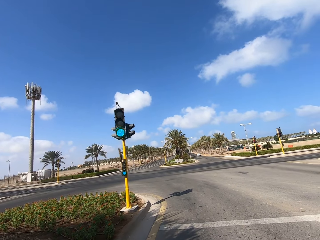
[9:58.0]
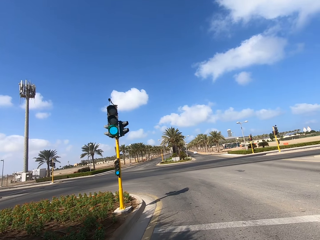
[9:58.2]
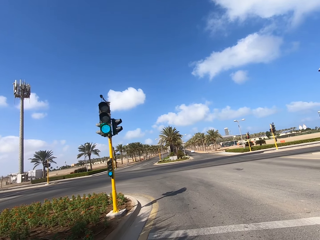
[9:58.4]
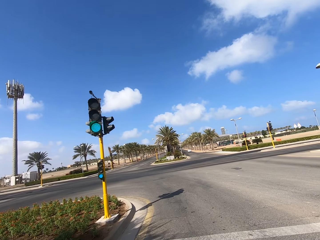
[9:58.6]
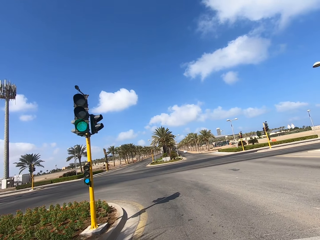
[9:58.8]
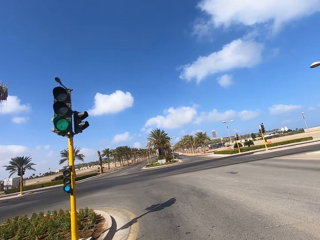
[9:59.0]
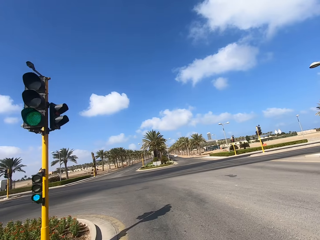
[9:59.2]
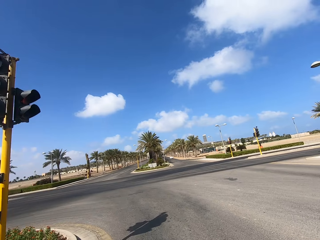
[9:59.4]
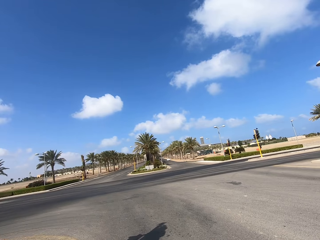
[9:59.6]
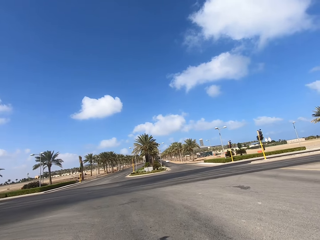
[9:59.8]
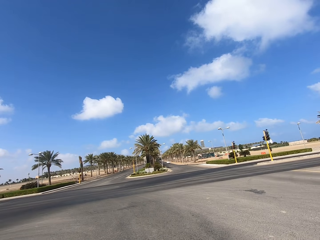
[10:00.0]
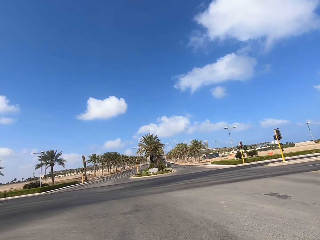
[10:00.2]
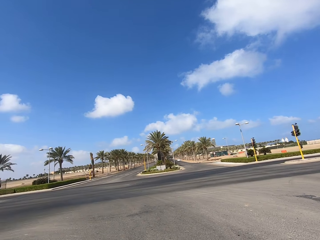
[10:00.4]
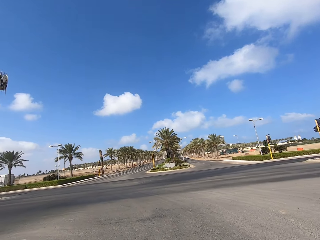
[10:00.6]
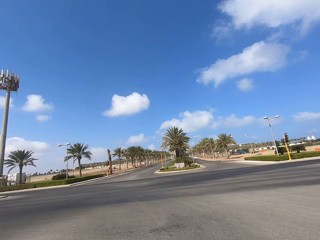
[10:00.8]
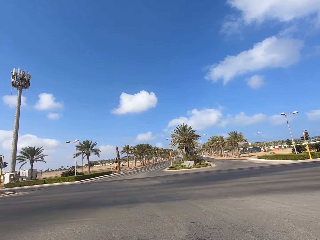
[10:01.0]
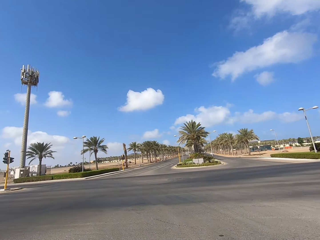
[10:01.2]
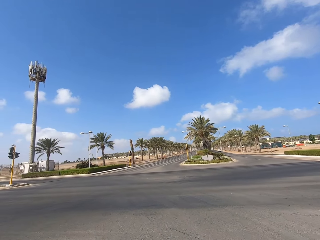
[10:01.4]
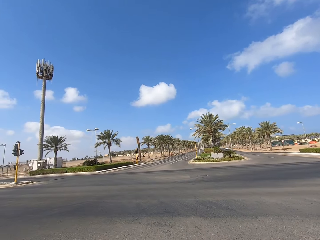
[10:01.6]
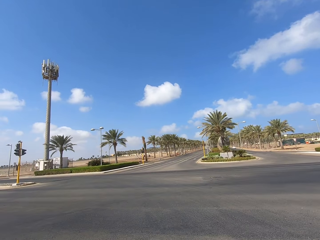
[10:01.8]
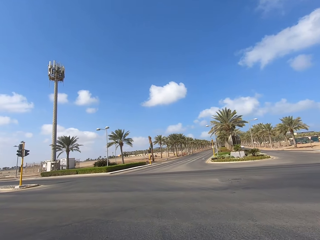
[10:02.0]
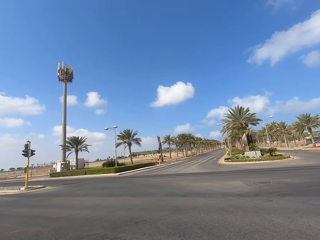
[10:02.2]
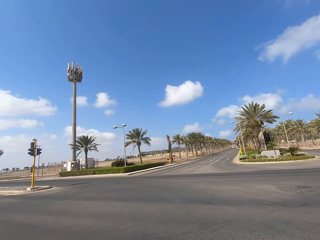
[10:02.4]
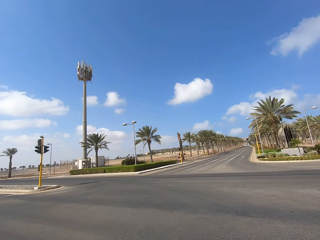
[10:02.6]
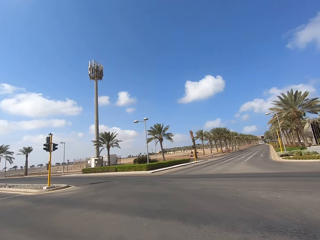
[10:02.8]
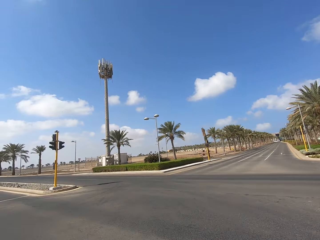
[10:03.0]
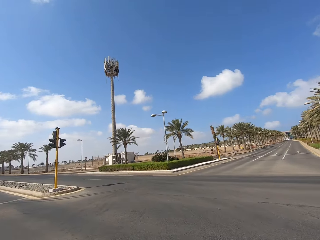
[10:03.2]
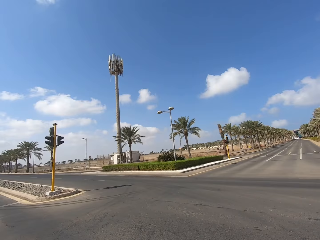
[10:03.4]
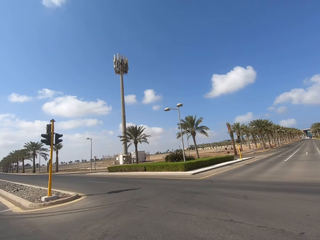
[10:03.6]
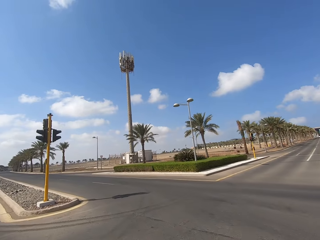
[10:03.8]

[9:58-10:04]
The camera wearer takes a left turn.

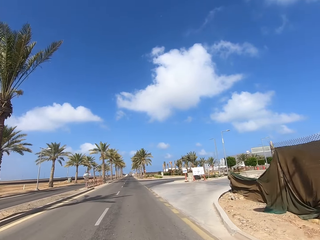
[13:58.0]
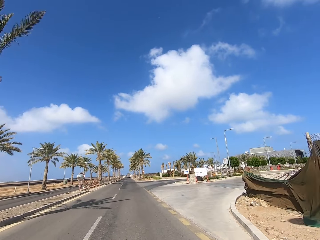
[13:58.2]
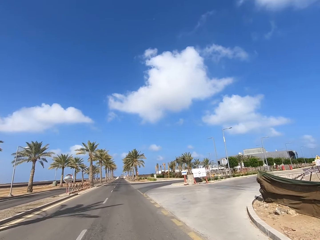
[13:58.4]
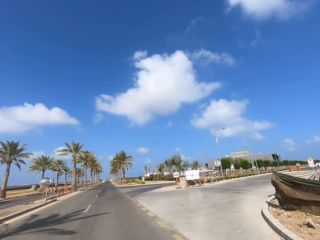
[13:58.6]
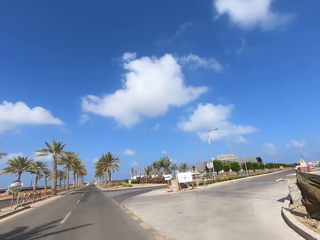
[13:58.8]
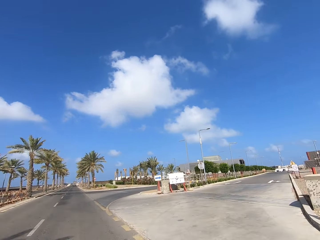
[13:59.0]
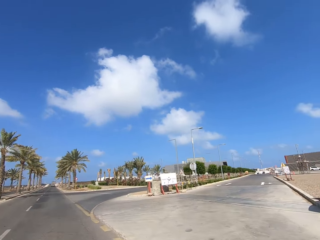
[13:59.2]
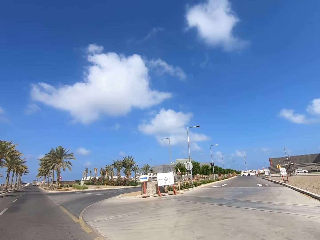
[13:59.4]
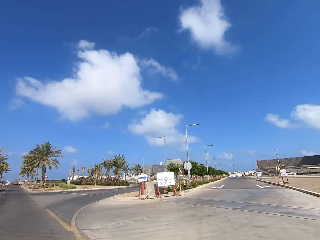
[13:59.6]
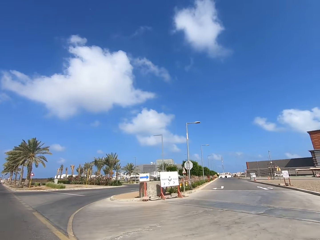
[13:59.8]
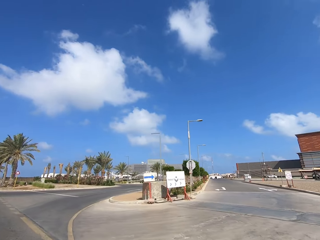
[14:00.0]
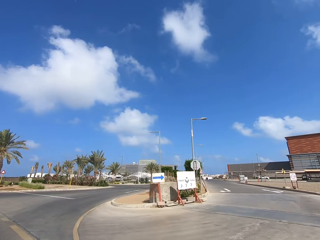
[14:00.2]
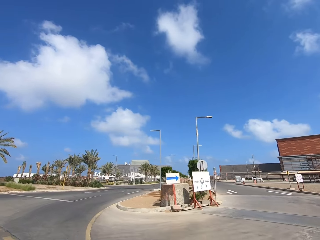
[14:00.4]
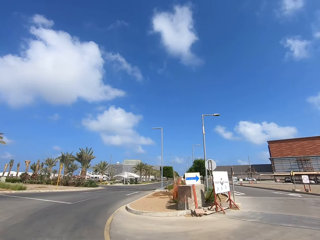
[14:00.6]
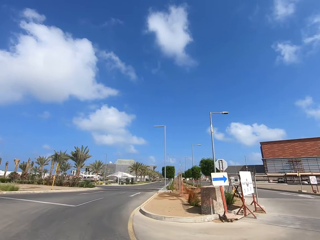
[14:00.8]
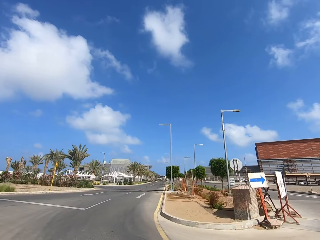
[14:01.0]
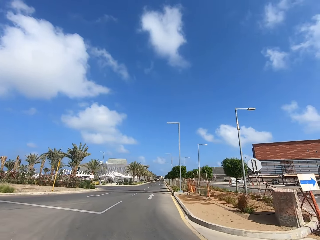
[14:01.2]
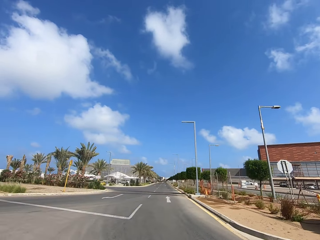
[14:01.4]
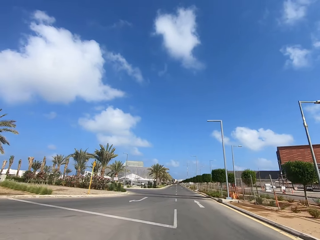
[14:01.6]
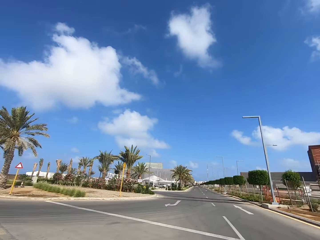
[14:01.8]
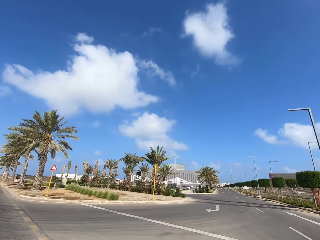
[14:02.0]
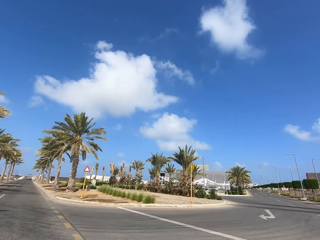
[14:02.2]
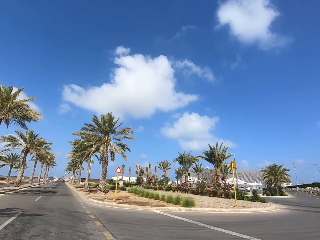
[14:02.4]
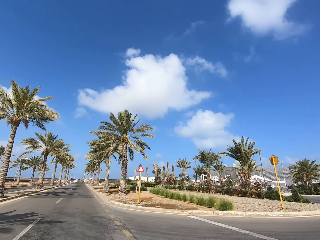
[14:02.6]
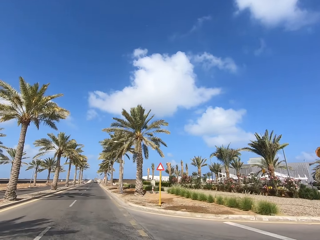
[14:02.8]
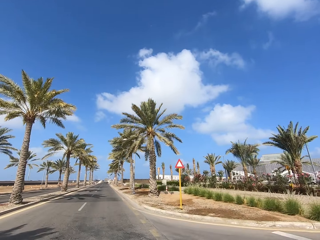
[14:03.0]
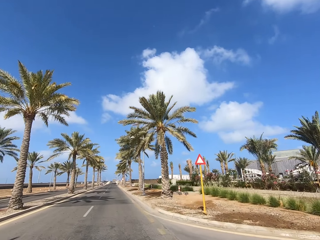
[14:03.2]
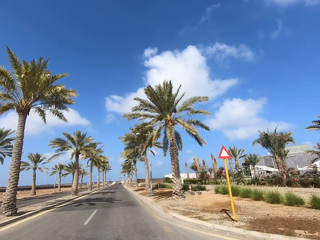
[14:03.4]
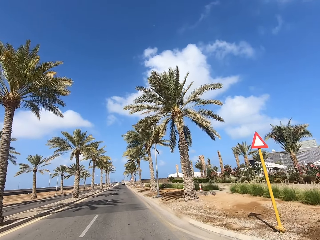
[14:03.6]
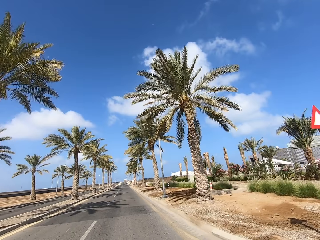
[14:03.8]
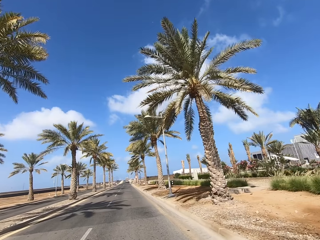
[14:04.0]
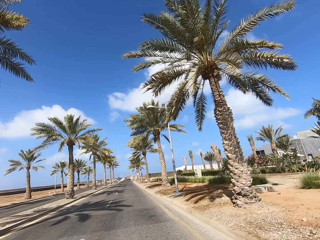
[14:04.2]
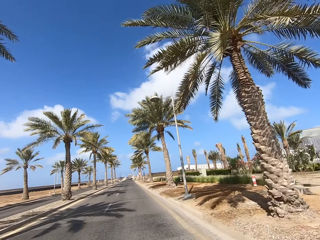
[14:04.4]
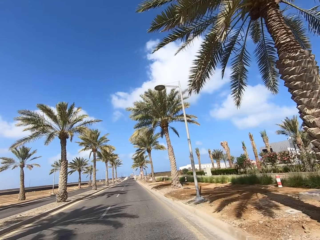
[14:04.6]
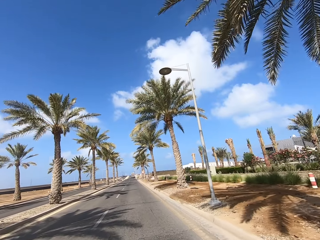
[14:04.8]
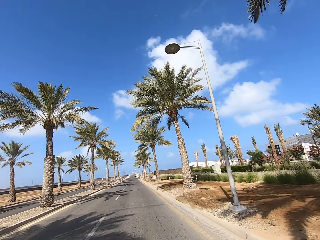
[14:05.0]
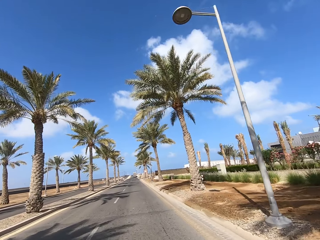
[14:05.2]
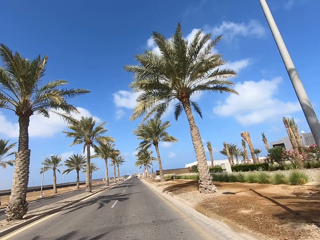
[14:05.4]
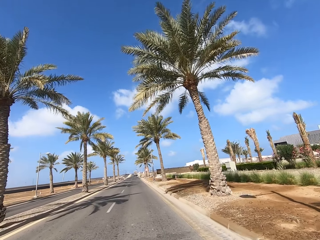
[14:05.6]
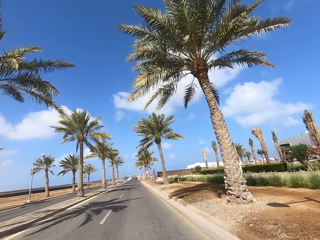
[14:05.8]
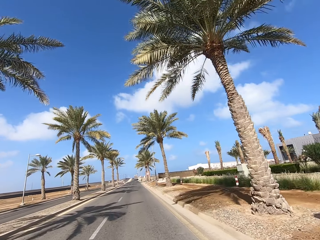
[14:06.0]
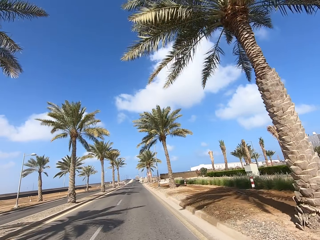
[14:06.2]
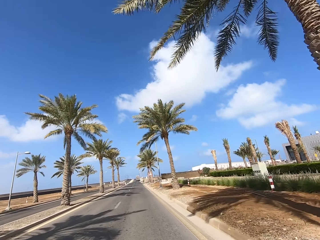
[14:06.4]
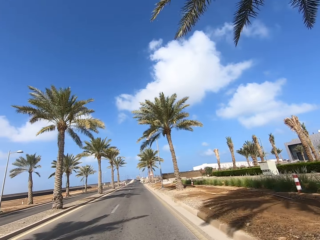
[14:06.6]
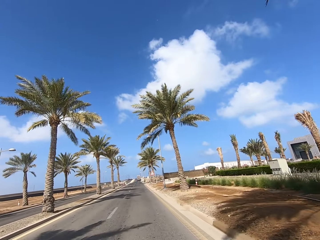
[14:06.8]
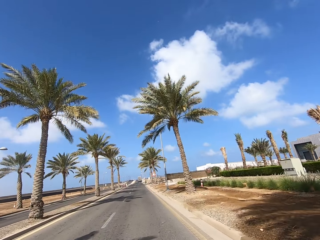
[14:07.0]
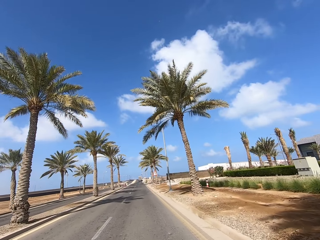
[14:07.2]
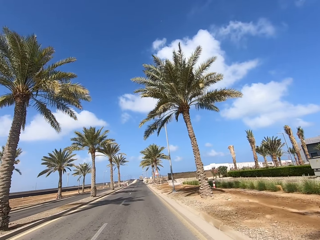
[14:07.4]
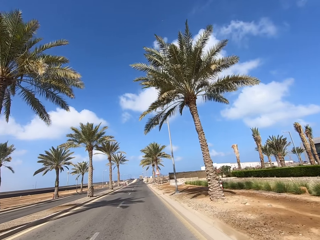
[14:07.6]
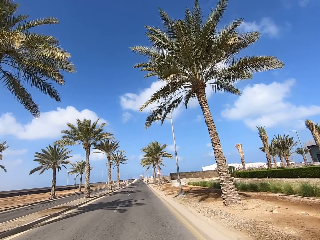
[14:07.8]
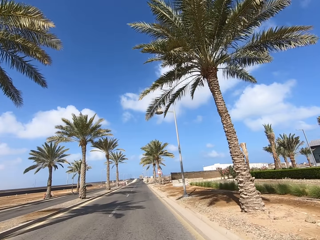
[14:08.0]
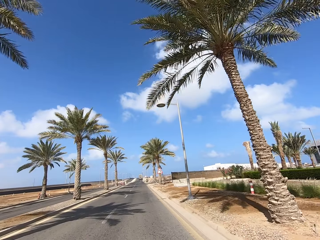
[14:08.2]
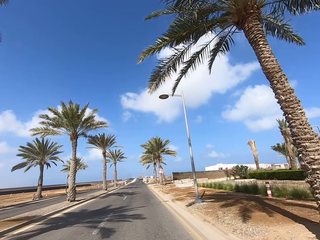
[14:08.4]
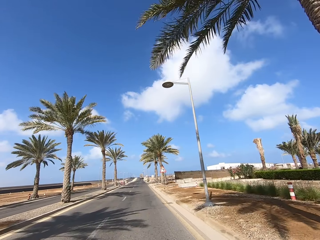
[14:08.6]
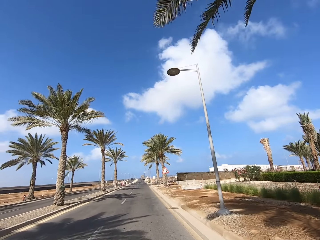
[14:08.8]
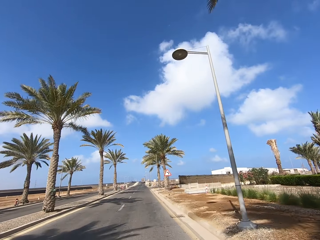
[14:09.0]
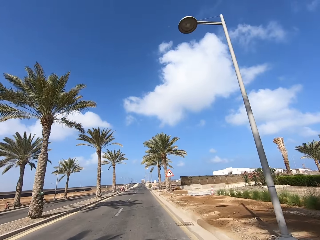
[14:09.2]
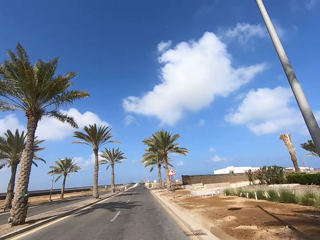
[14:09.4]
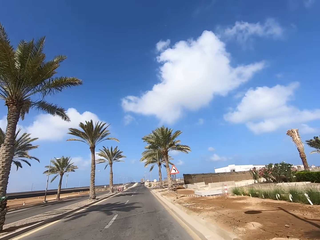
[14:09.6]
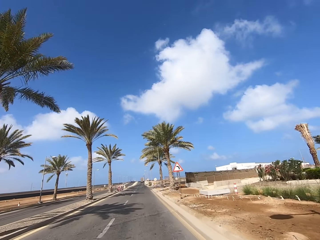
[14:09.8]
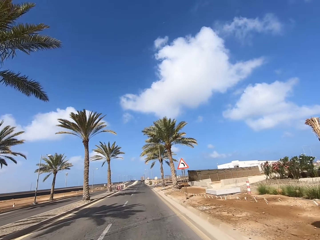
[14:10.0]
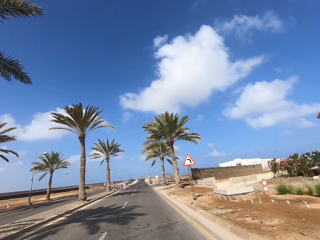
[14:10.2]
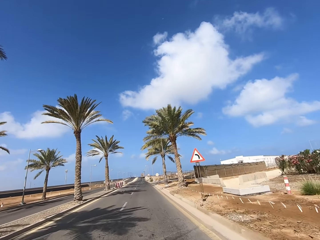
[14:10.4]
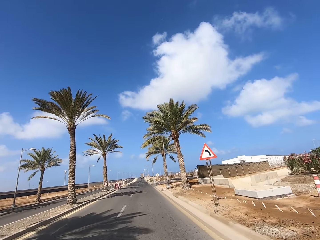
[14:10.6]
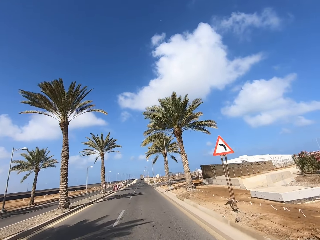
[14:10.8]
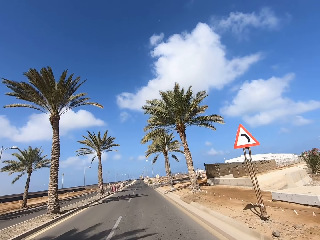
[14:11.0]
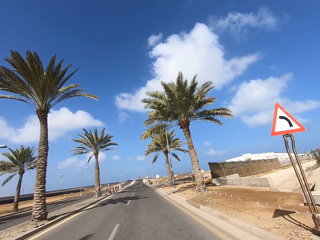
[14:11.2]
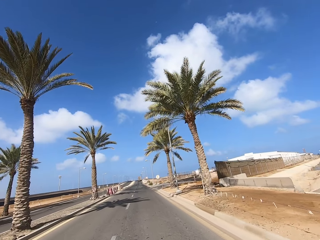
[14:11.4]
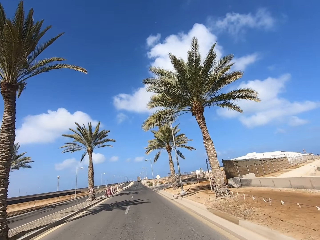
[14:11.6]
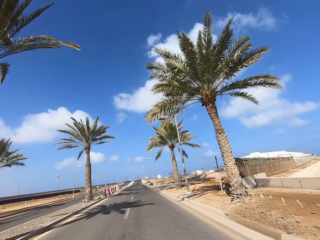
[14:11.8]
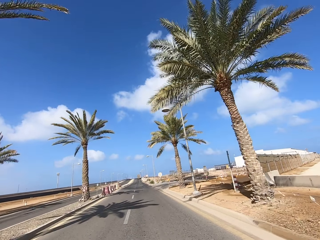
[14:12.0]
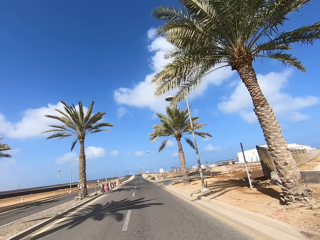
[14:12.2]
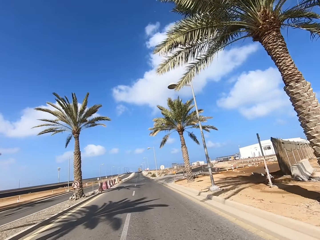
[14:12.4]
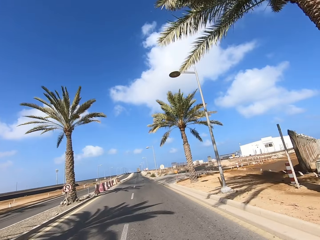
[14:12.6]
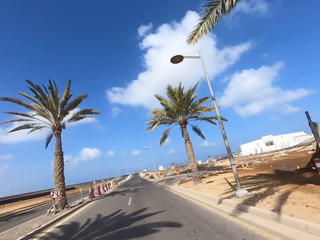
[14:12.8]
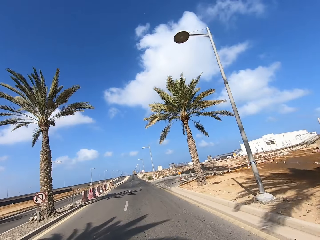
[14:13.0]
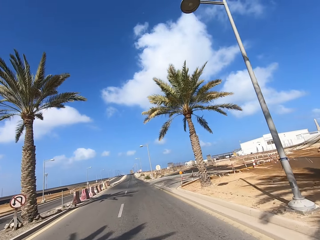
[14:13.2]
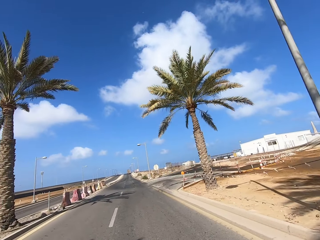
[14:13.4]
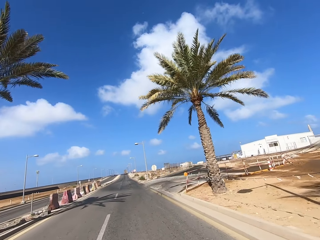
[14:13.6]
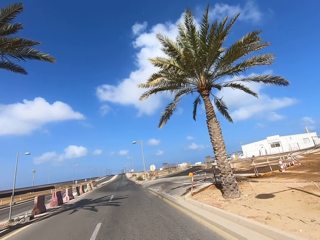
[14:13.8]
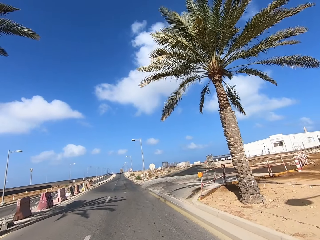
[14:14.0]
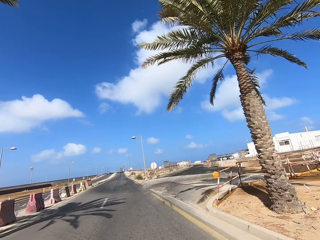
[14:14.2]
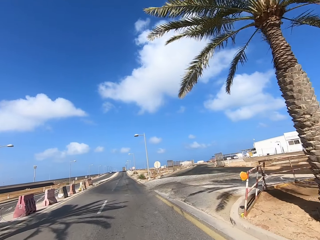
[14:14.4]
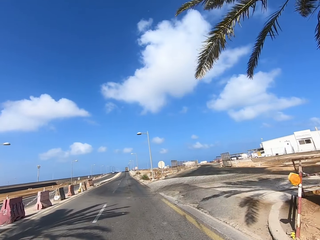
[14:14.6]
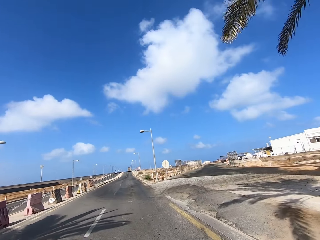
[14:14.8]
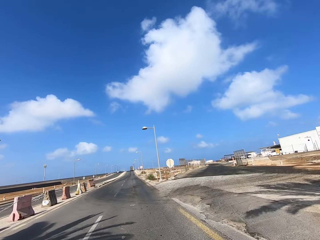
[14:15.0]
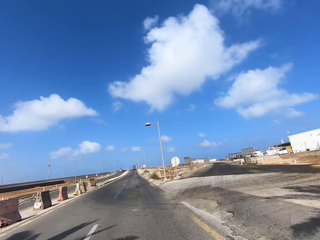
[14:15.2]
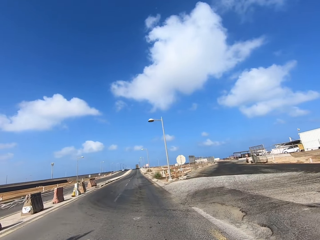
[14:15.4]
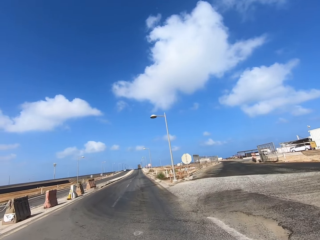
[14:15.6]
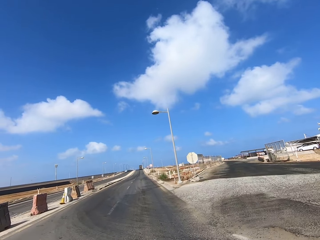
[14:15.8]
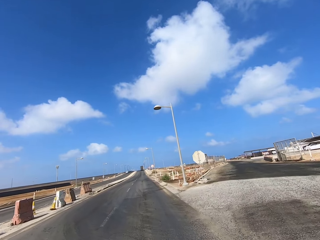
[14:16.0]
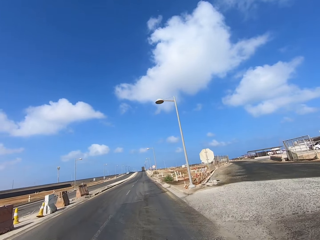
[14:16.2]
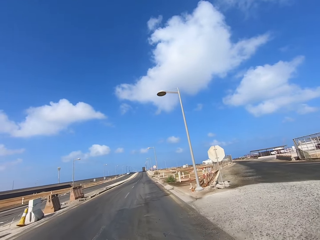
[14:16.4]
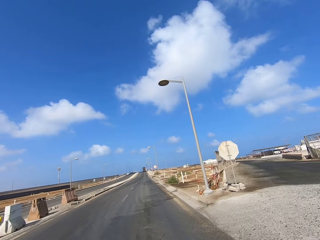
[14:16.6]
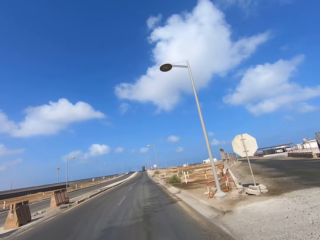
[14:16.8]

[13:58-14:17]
The camera wearer looks around and rides the scooter on the road.
